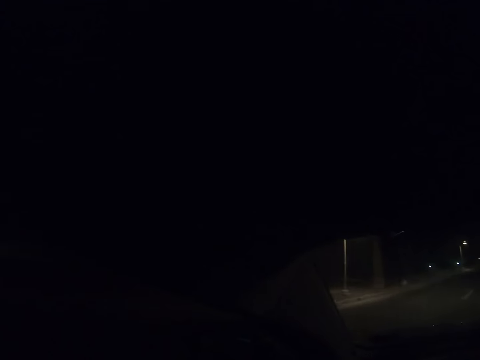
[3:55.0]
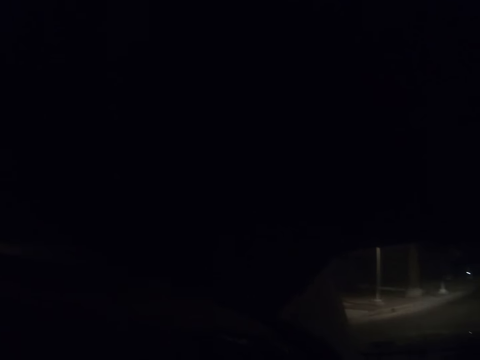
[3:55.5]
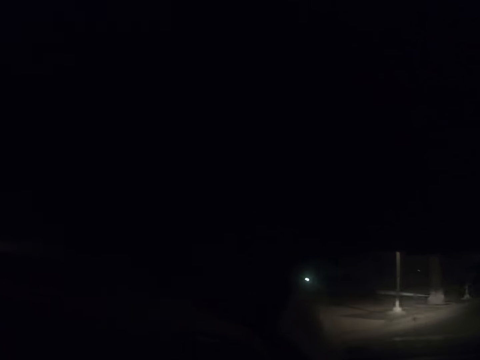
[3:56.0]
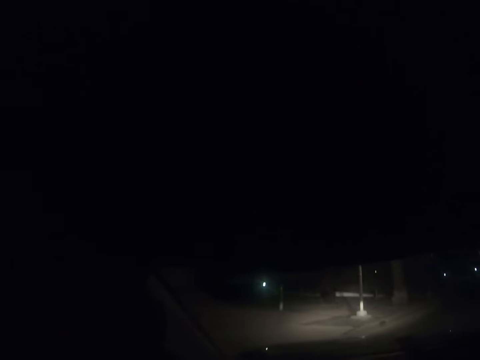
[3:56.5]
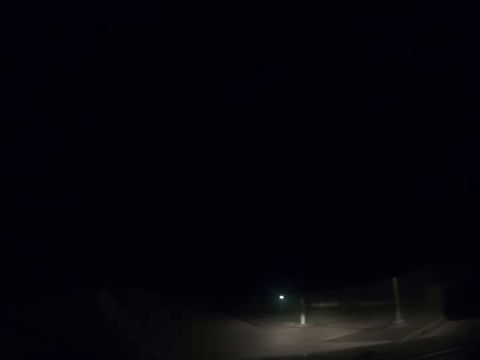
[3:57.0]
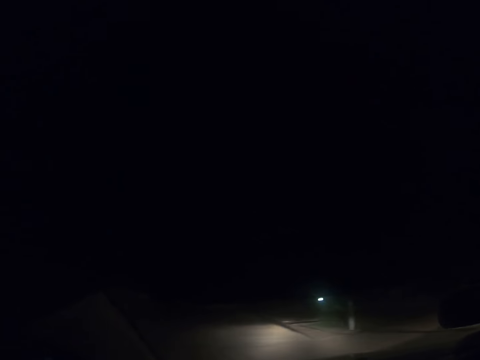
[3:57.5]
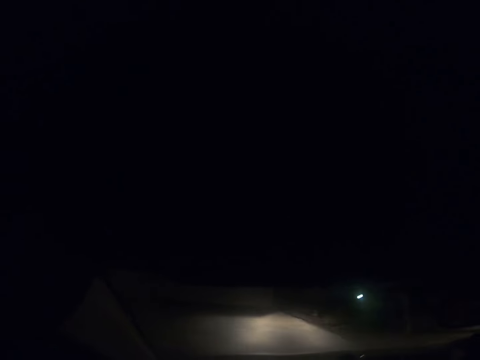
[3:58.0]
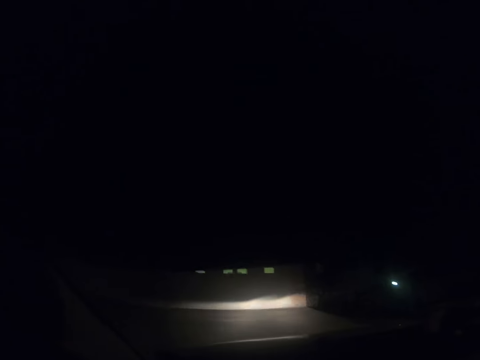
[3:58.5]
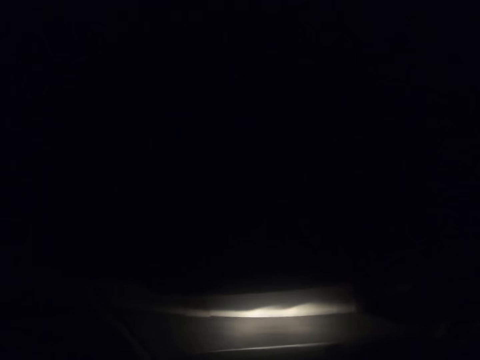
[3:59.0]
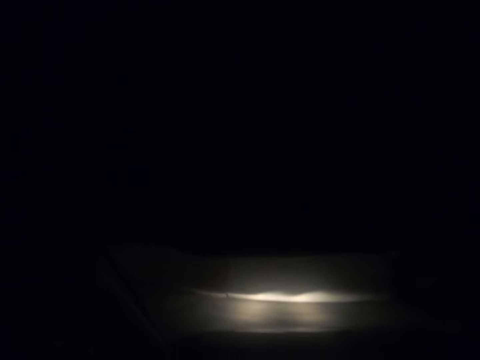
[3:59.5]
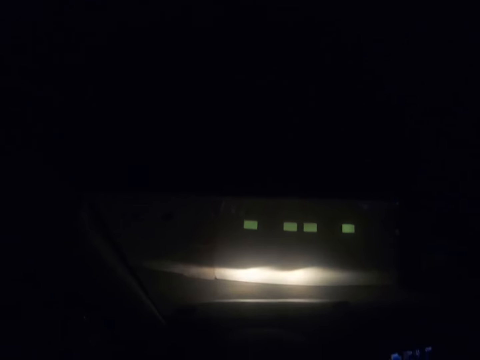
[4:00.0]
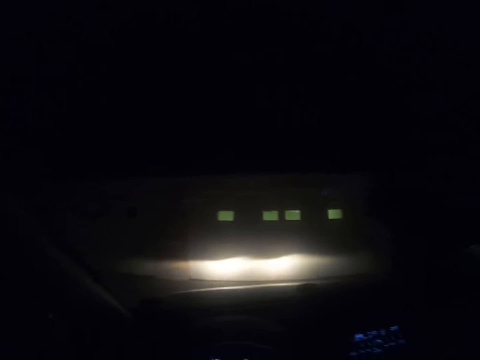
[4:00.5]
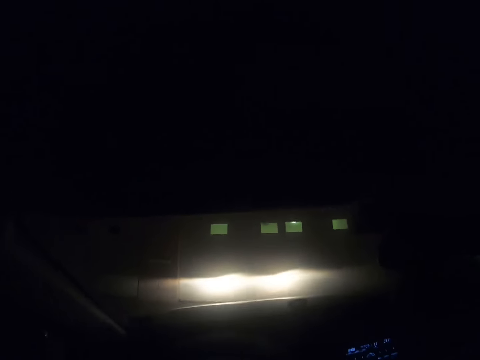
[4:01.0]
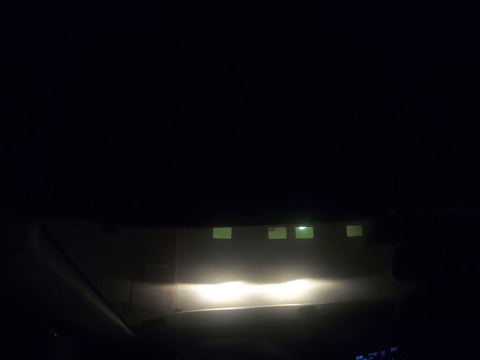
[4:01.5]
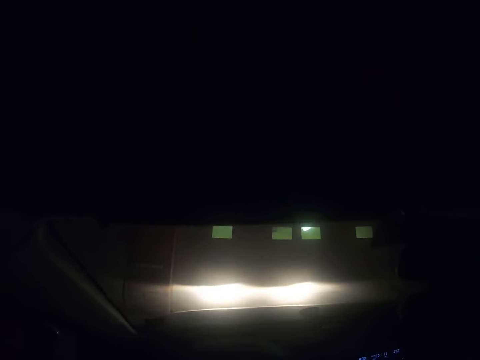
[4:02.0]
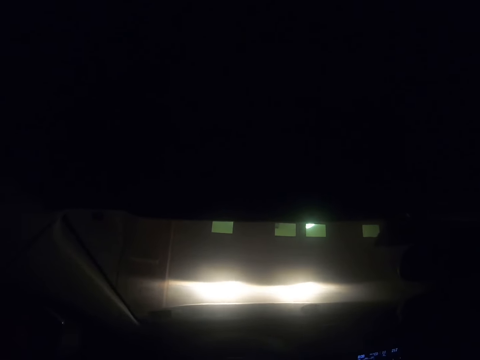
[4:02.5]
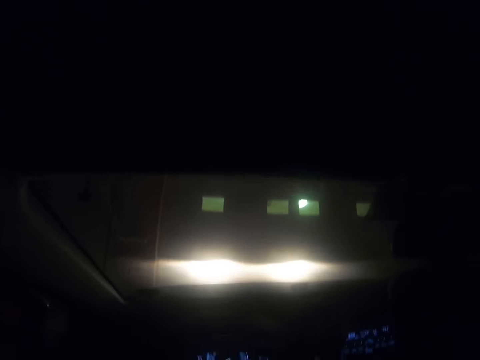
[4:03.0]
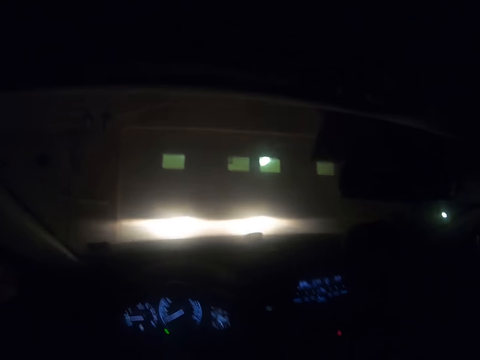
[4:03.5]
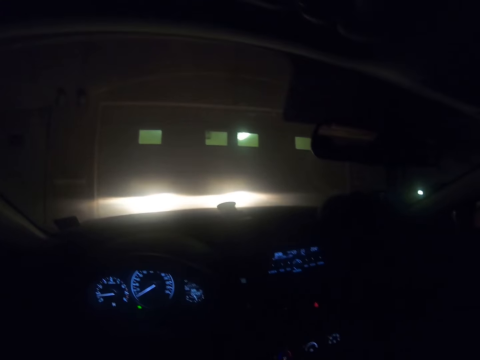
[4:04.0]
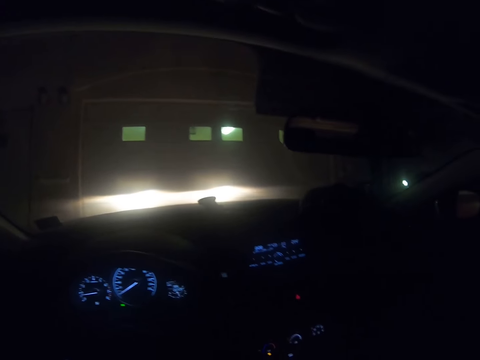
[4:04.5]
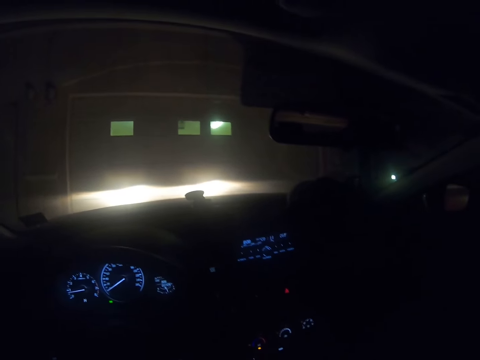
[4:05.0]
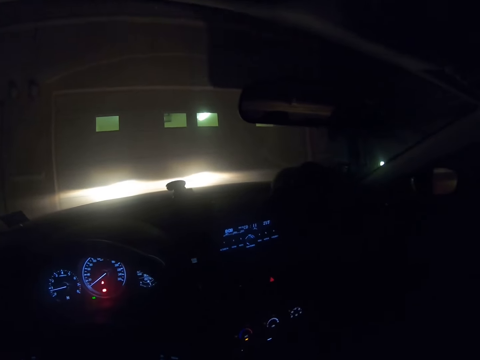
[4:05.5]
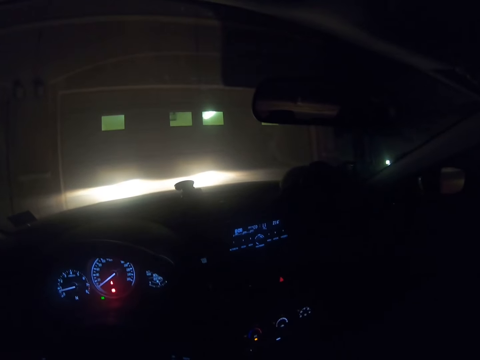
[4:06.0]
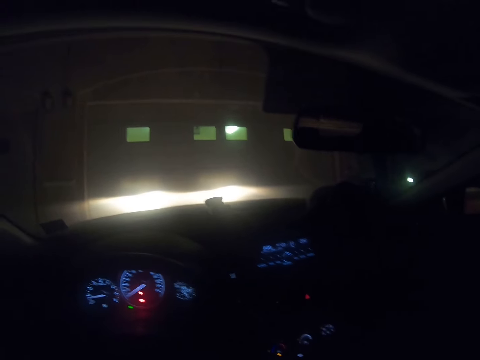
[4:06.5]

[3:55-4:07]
The camera wearer drives on the road. They drive near a building. They stop the car. They park the car.

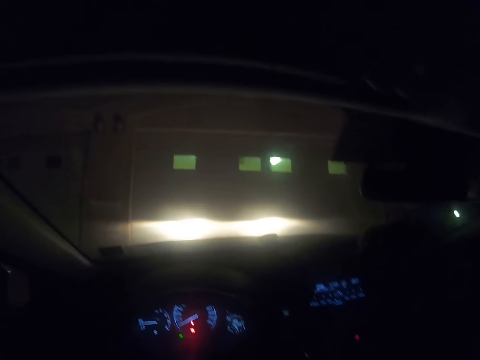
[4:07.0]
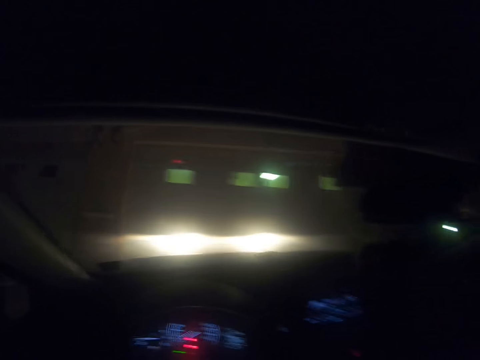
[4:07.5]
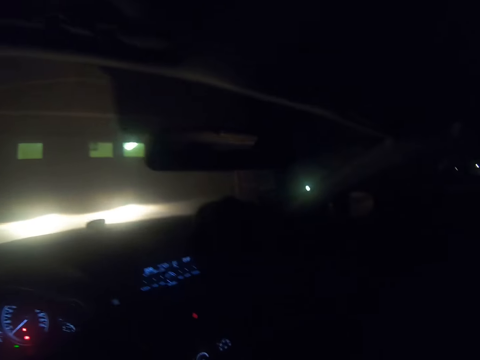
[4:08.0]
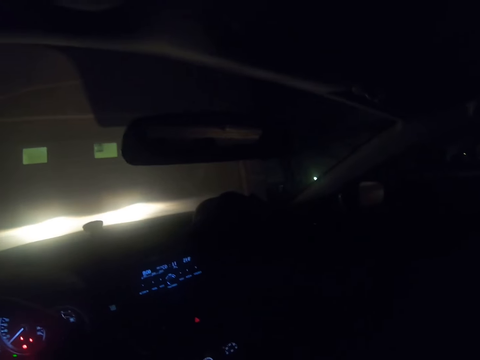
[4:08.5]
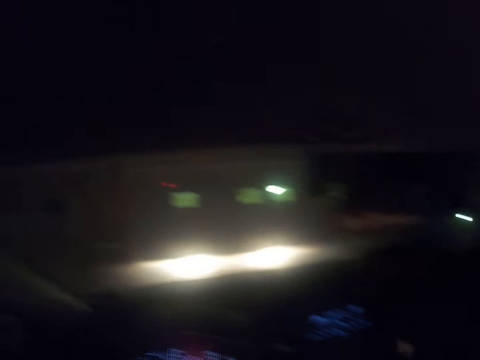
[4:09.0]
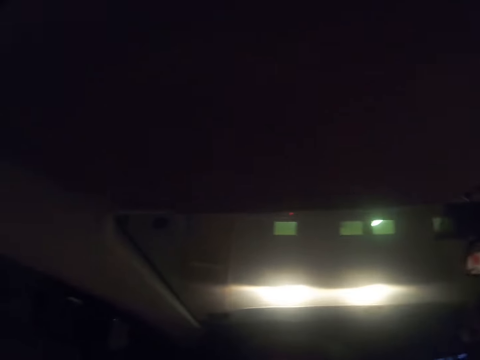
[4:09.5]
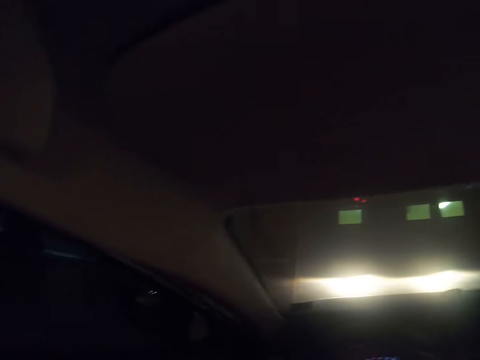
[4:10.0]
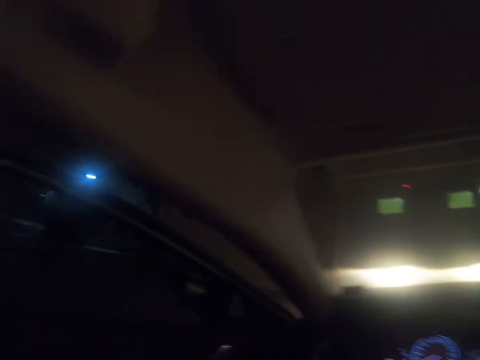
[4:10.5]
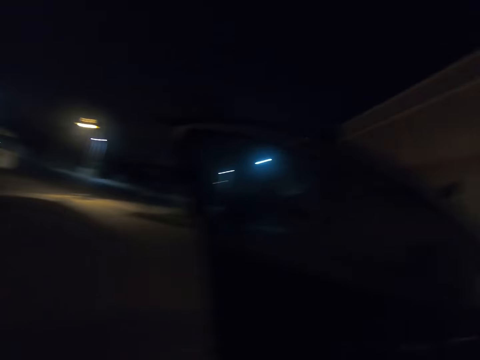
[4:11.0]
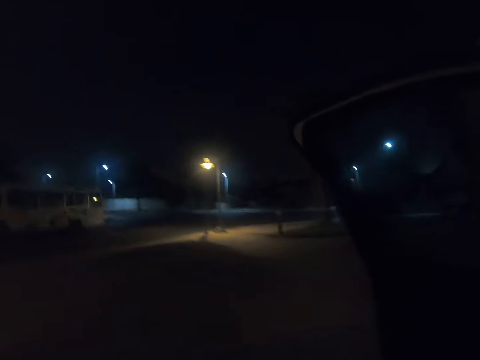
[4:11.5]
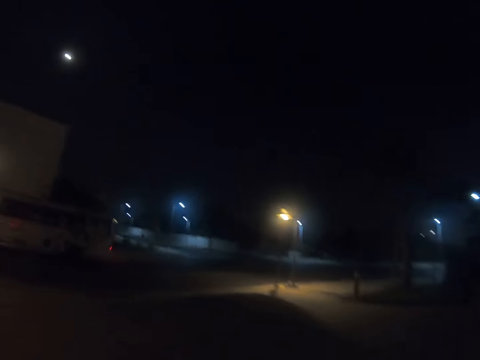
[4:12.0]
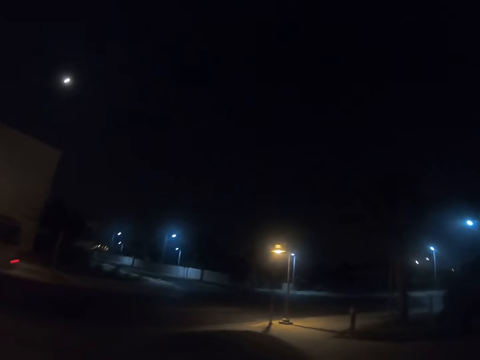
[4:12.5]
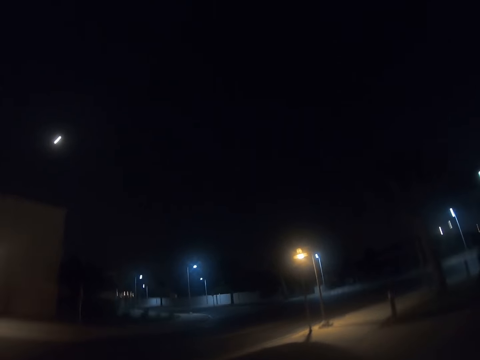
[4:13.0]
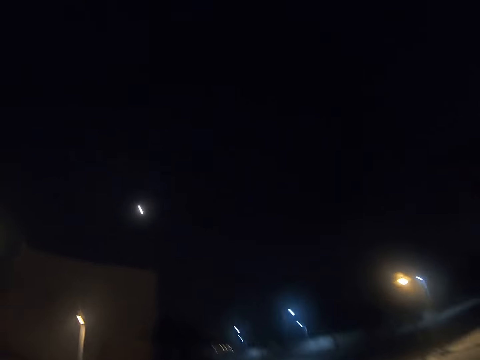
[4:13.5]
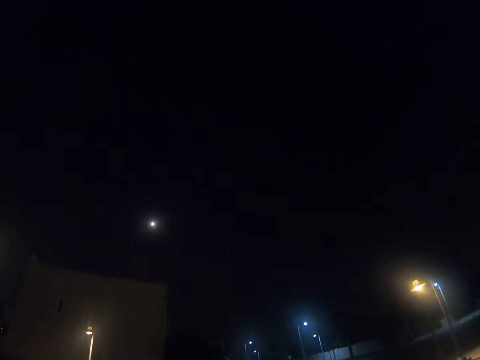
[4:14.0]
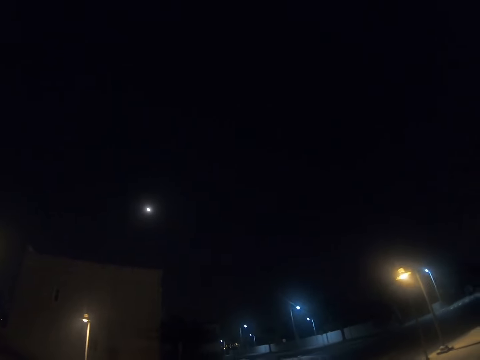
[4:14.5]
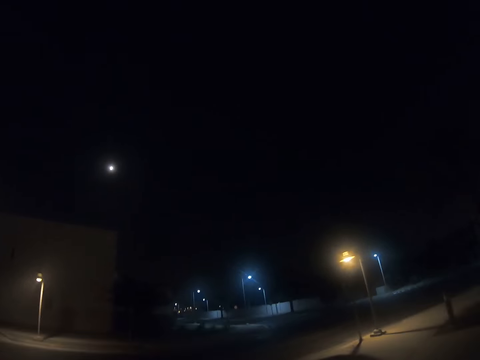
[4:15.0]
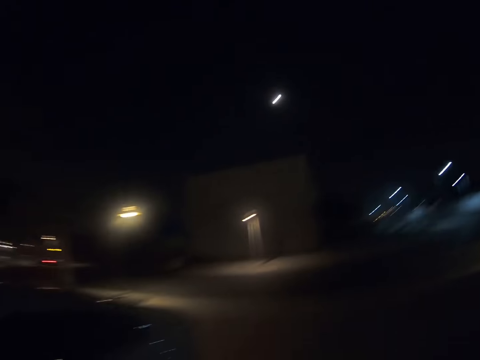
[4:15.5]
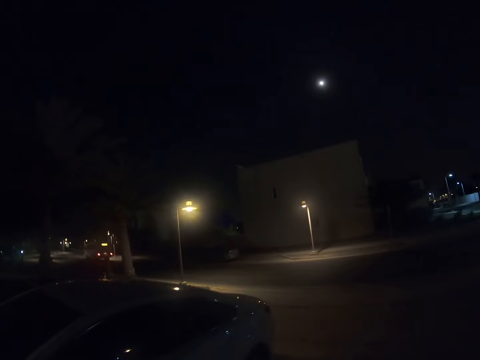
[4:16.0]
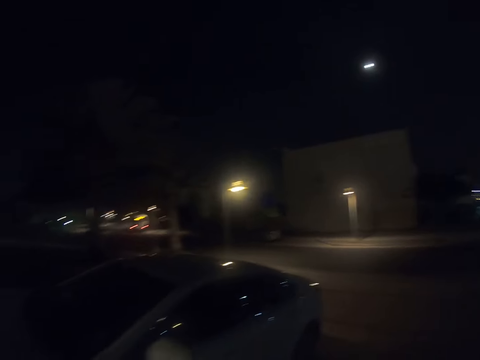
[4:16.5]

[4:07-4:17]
The camera wearer looks outside through the car windscreen. They open the car door. They walk on the road. They get out of the car. They walk around the estate.
